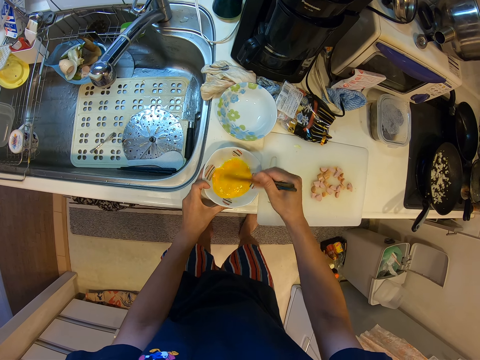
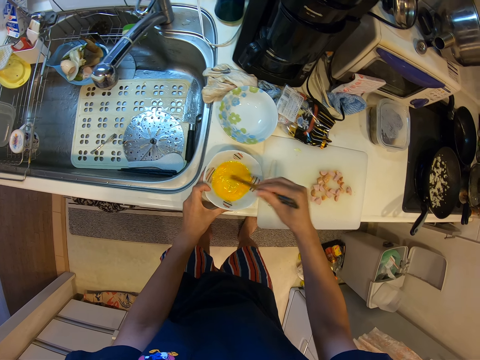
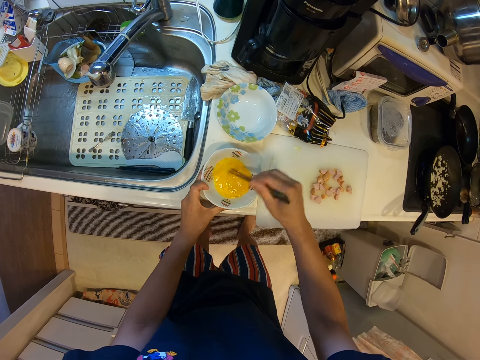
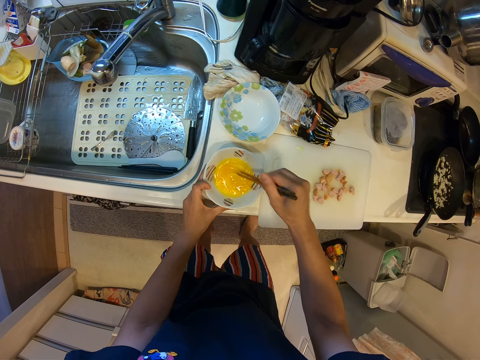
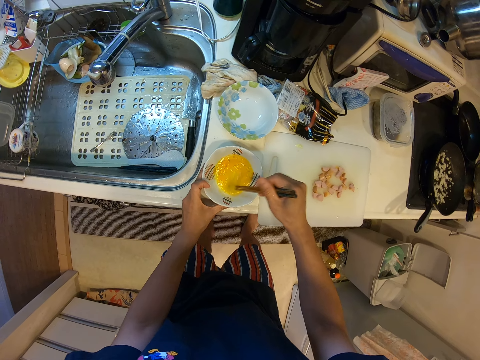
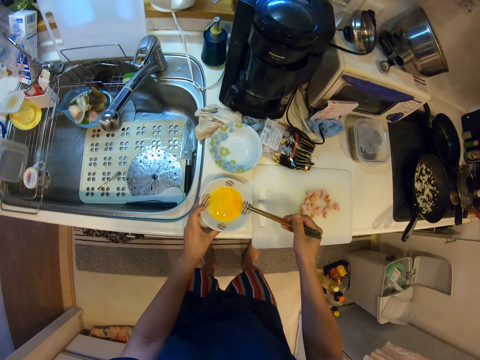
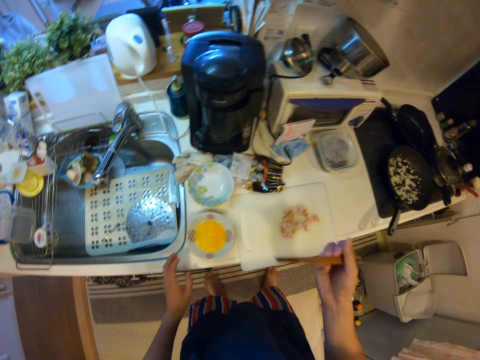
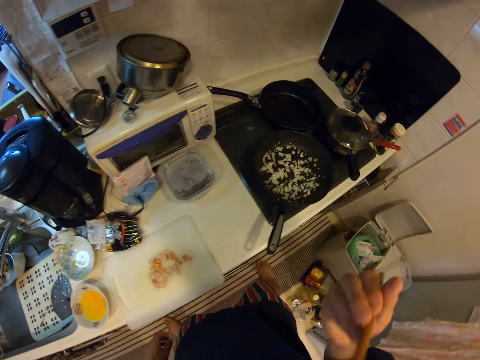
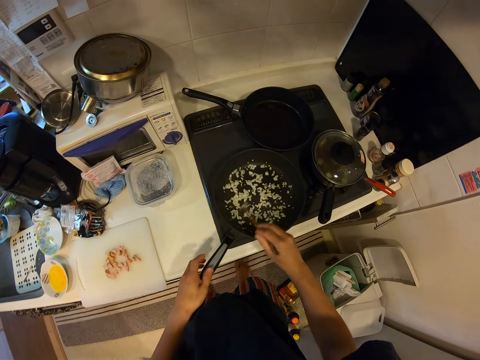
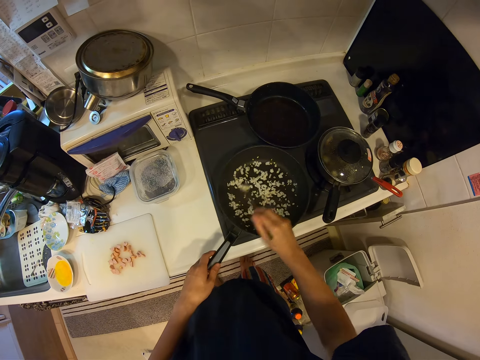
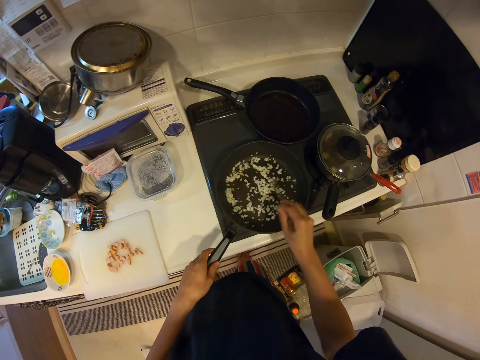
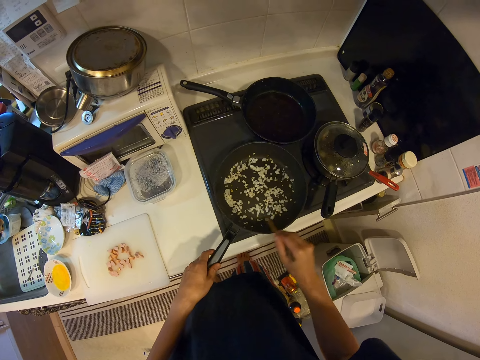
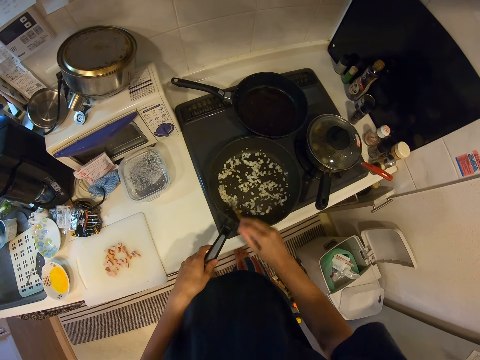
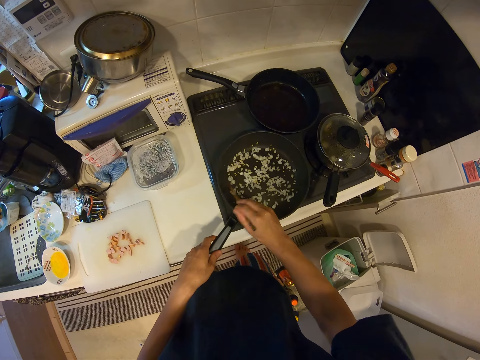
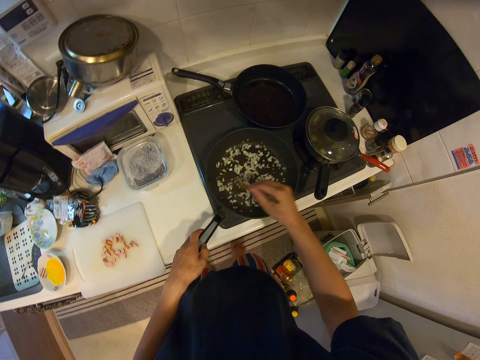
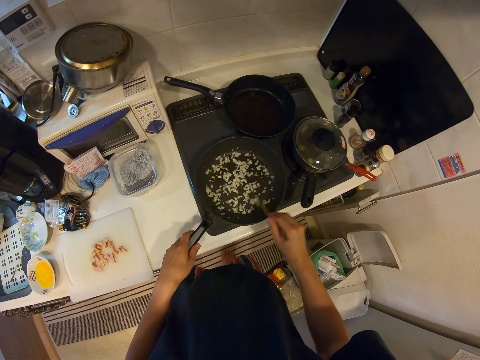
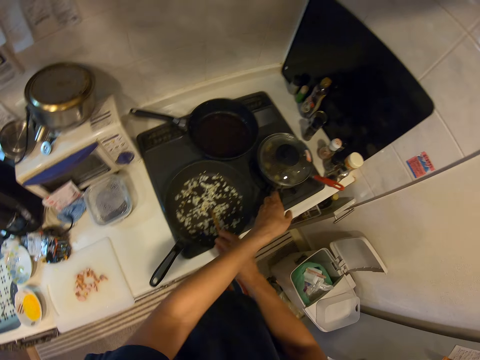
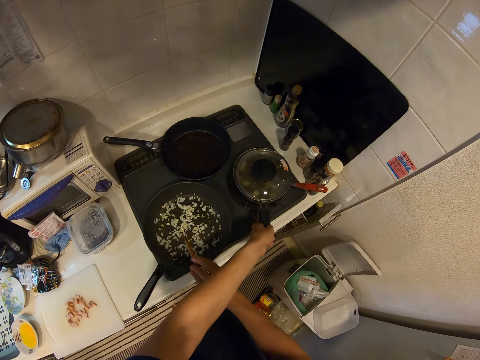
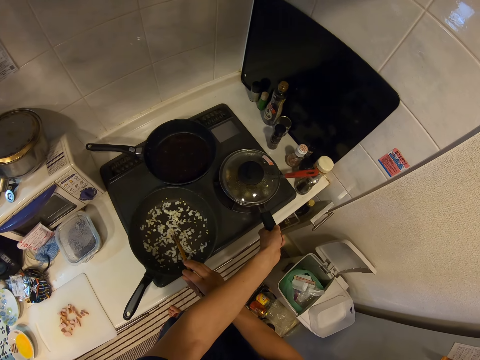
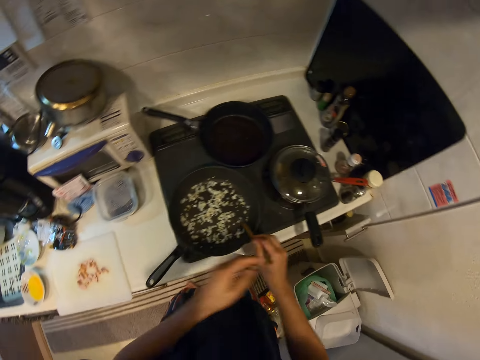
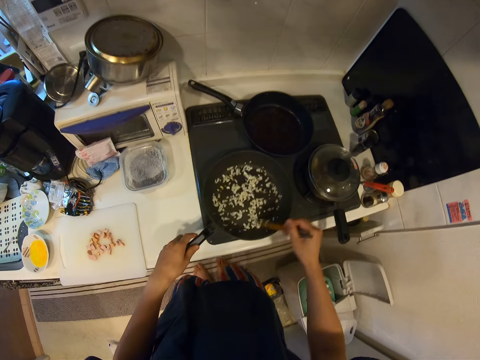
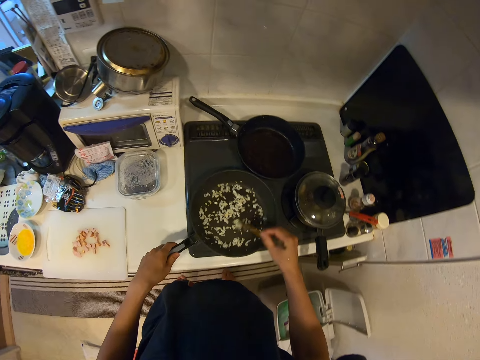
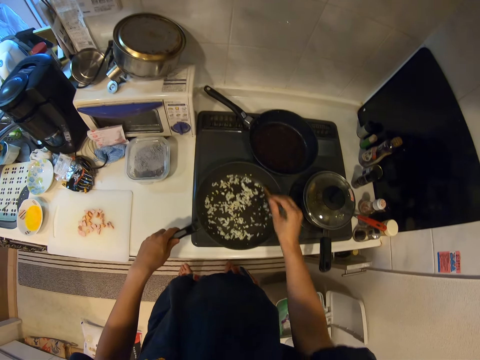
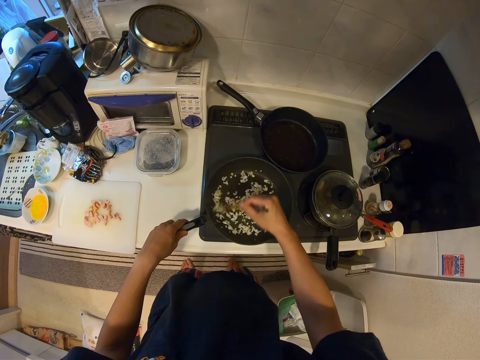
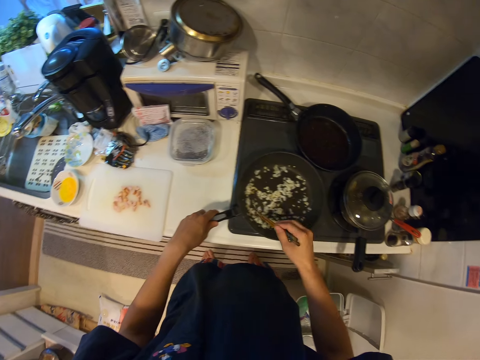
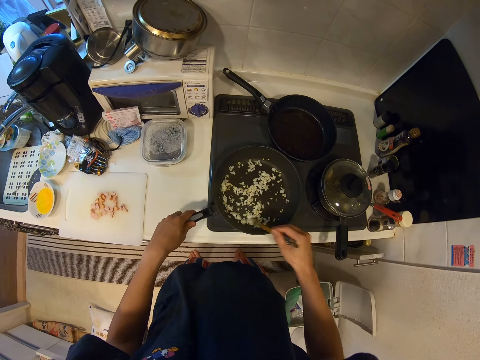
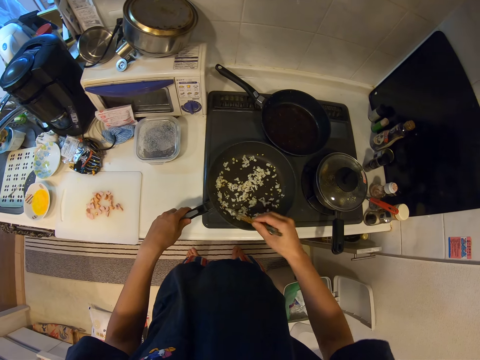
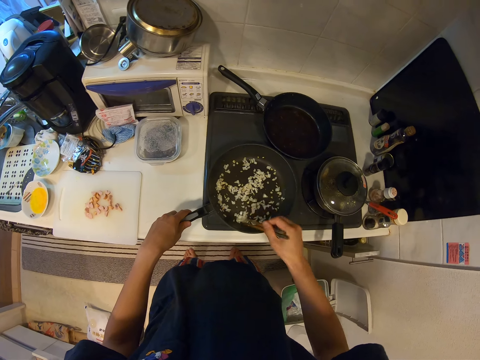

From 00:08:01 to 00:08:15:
The camera wearer hits the chopsticks against the bowl. They hold the chopsticks. They mix the onion. They move the cooking pot. They hold the pan handle. They mix the onion.

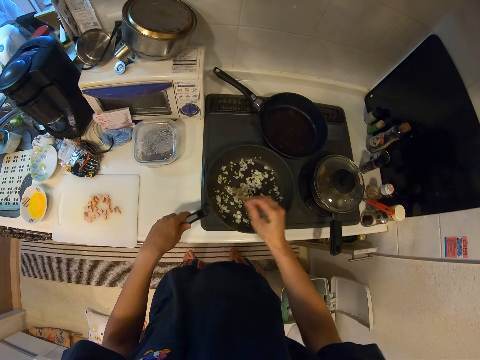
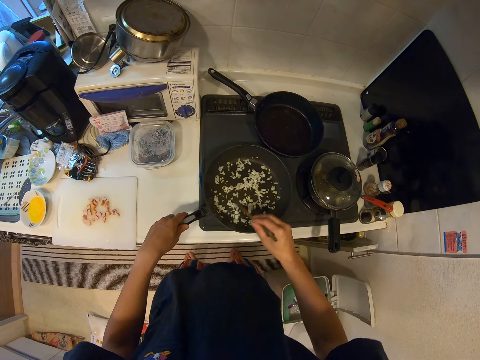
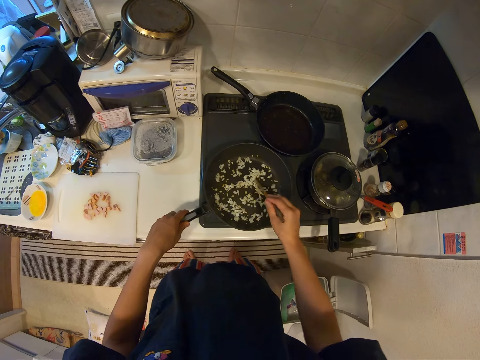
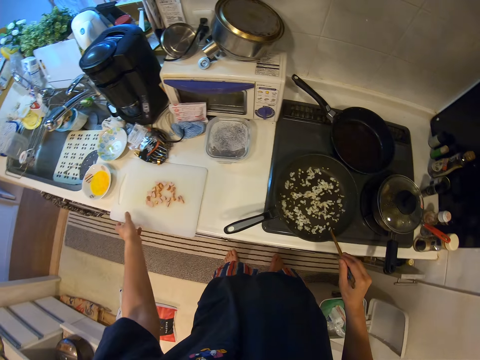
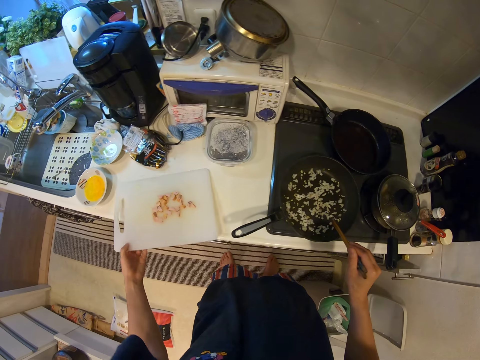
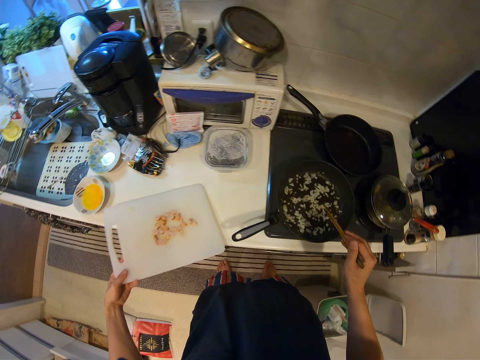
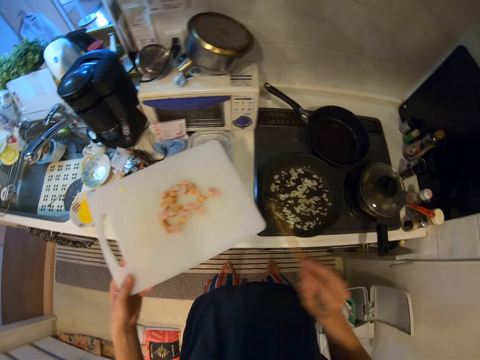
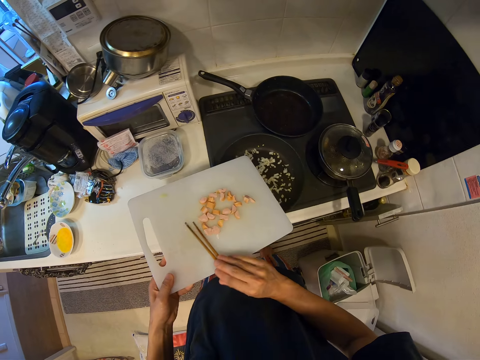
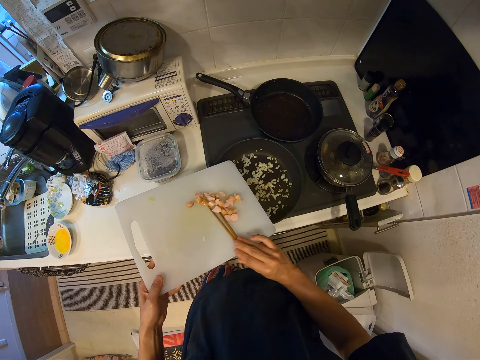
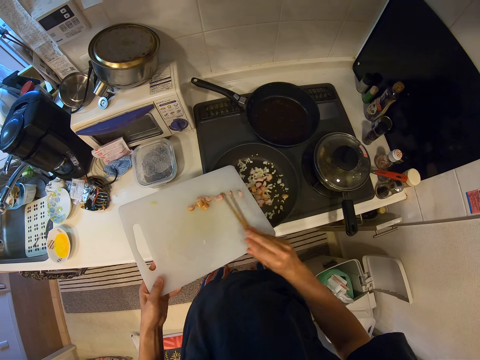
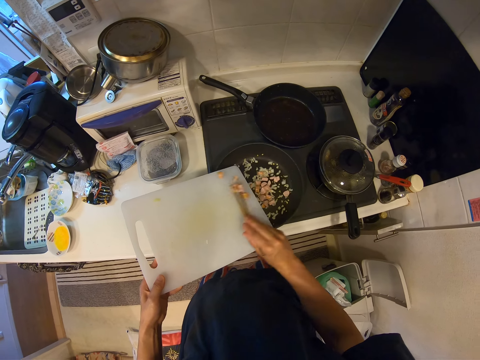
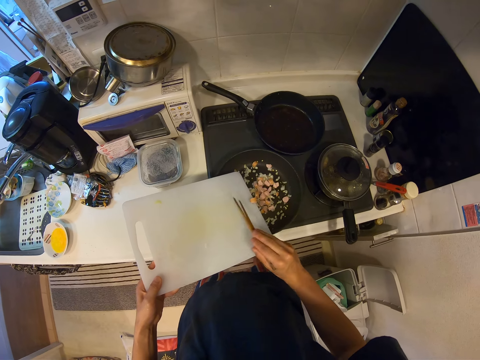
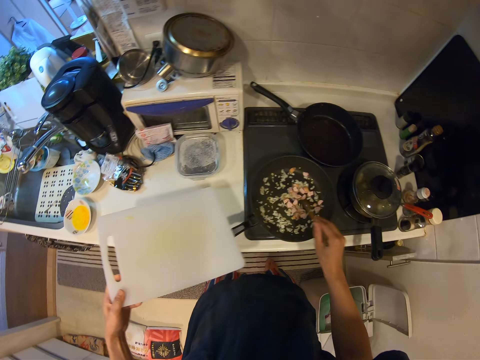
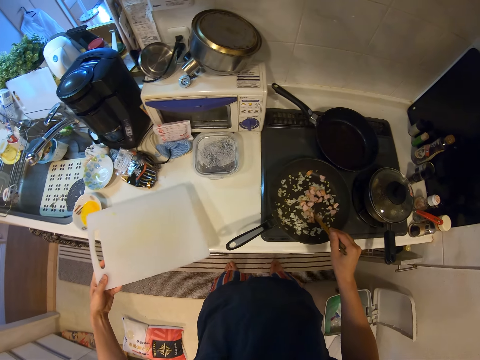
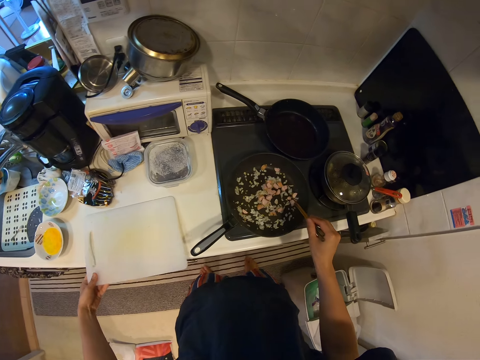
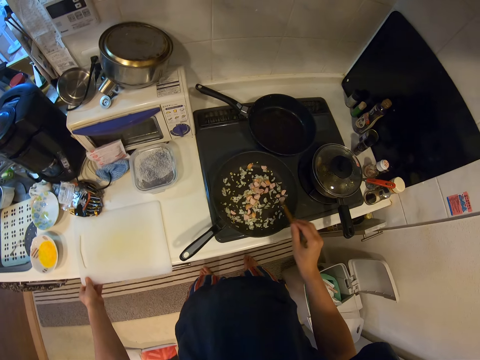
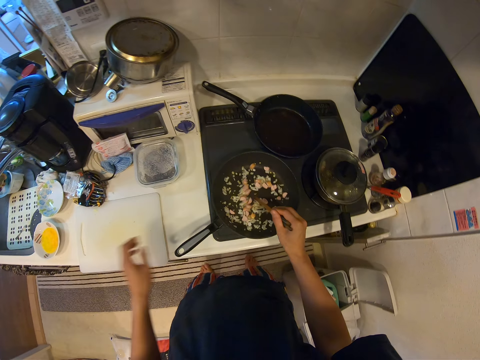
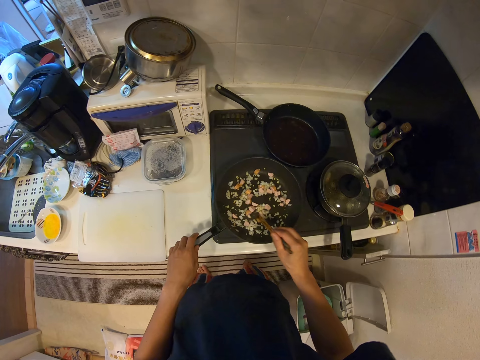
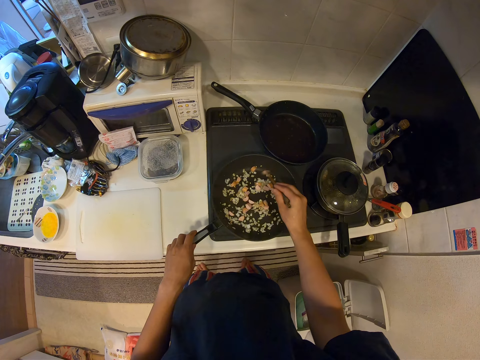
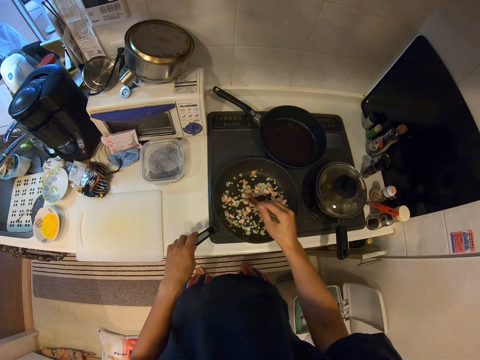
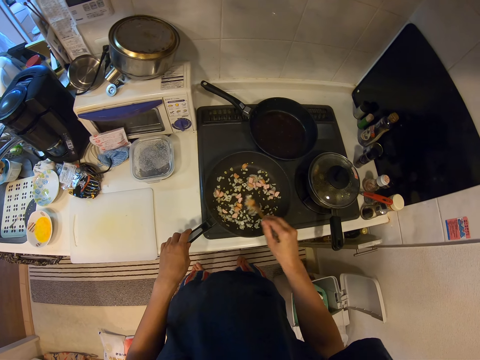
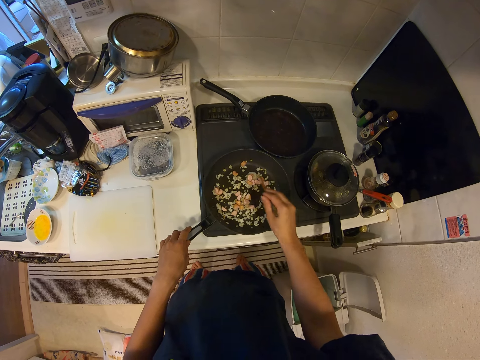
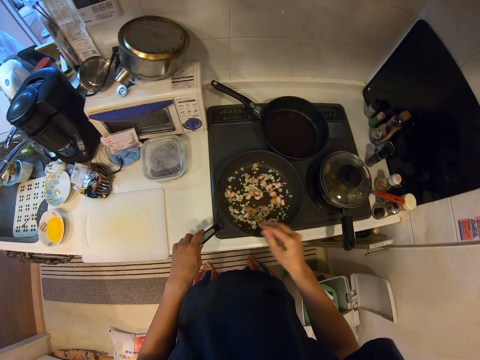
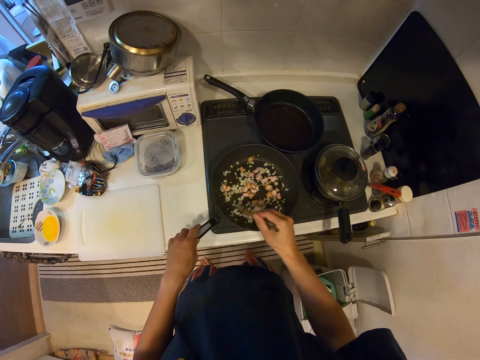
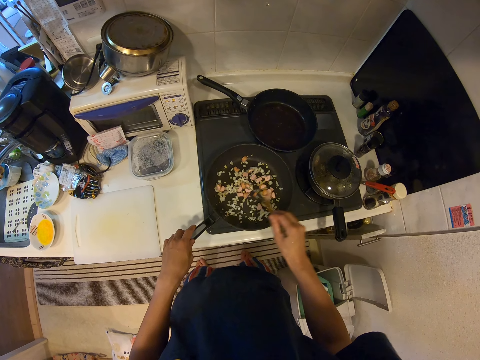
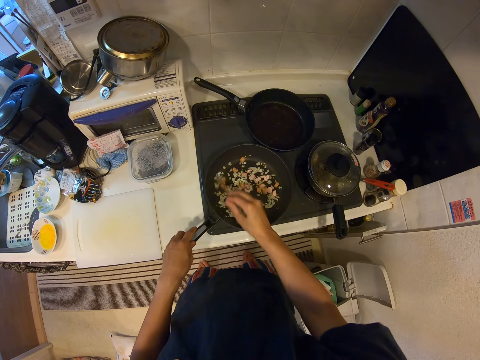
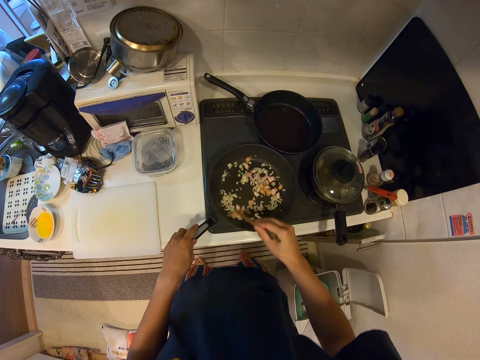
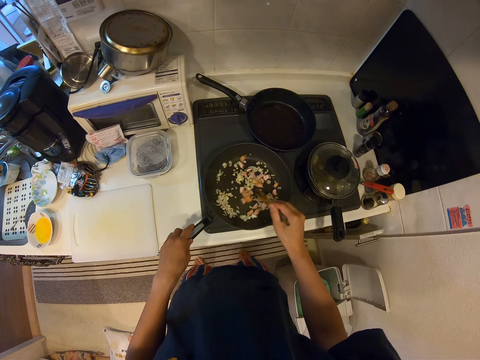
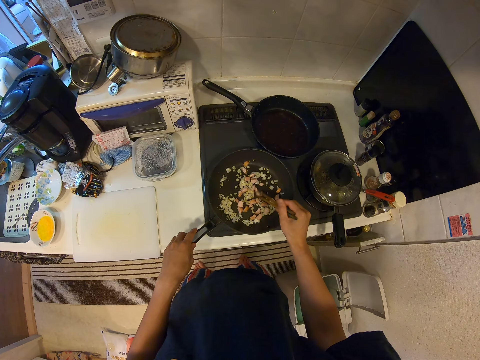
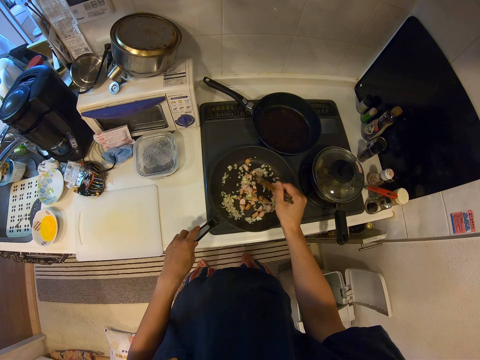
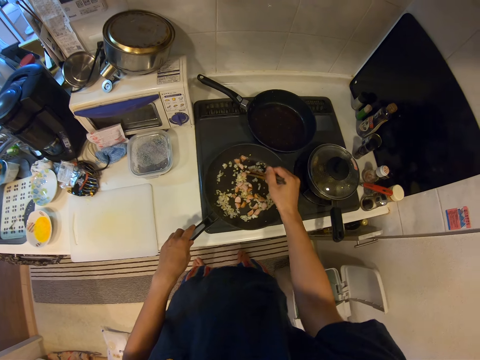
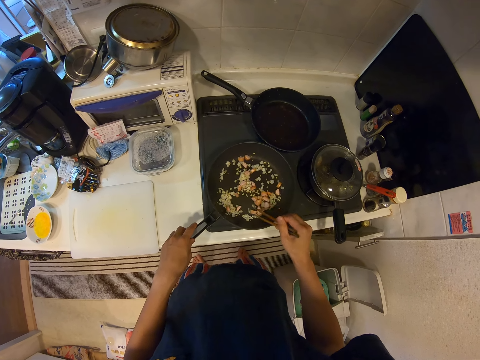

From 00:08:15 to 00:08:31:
The camera wearer picks up the cutting board. They hold the cutting board. They put something in the pan. They hold the cutting board. They put the cutting board on the counter top. They mix the food. They hold the pan handle. They mix the food.
